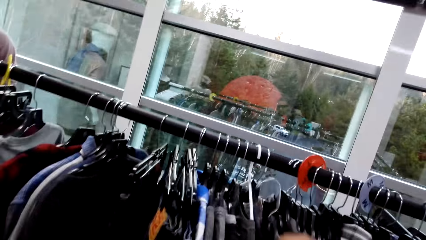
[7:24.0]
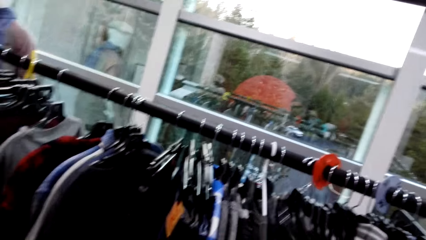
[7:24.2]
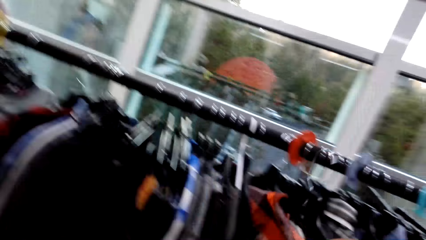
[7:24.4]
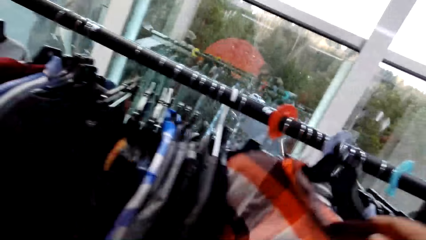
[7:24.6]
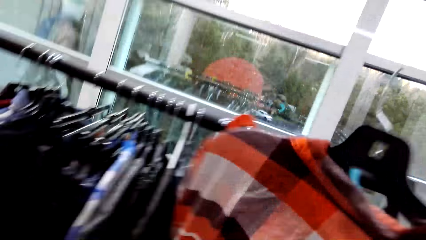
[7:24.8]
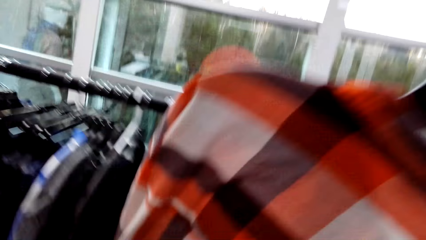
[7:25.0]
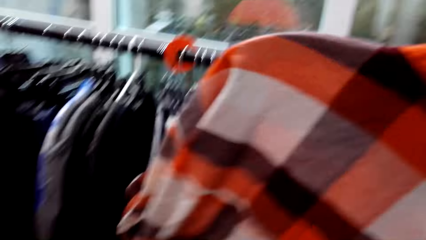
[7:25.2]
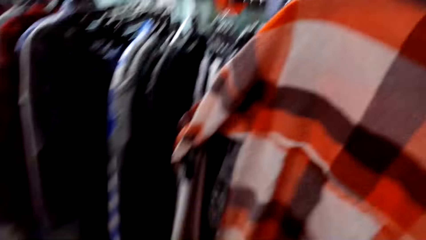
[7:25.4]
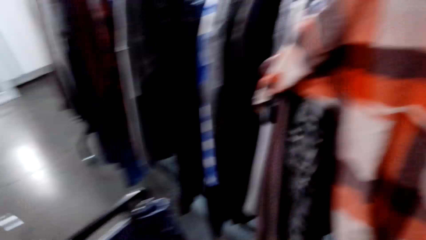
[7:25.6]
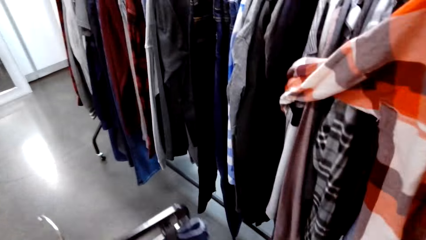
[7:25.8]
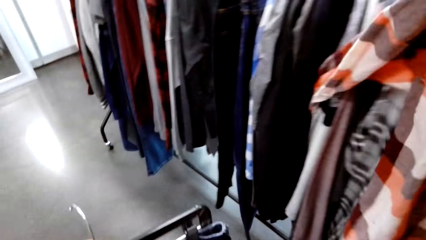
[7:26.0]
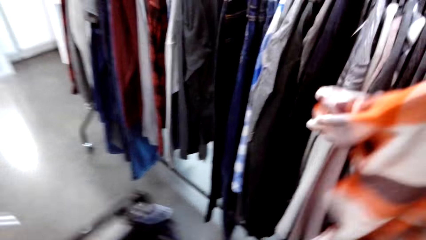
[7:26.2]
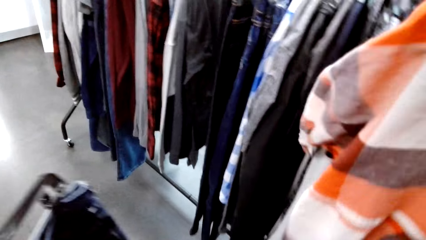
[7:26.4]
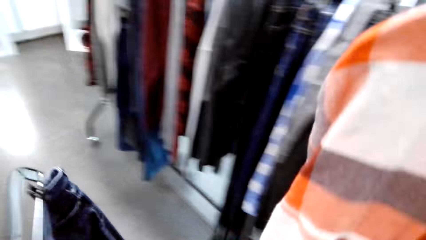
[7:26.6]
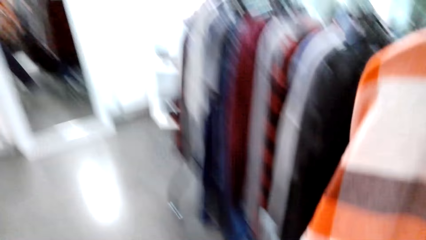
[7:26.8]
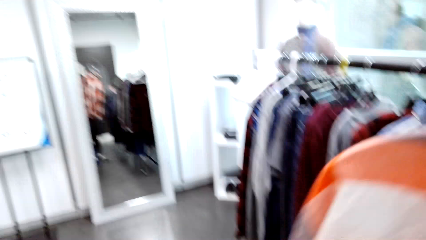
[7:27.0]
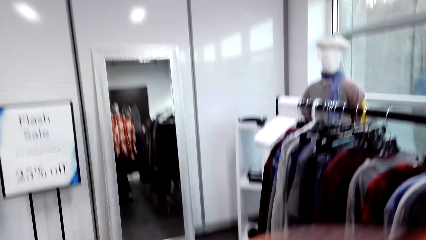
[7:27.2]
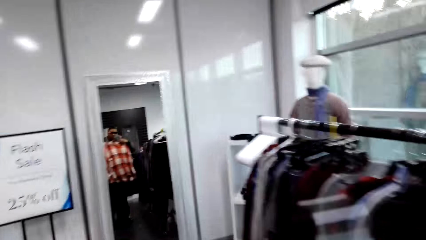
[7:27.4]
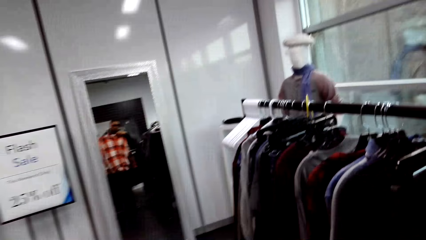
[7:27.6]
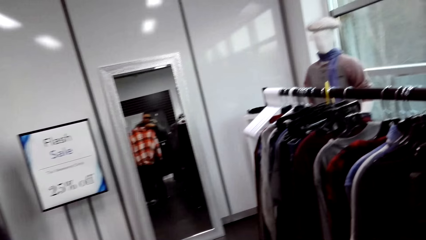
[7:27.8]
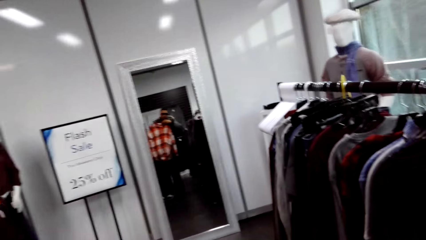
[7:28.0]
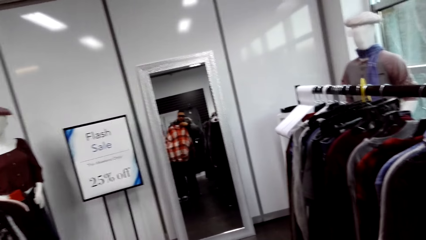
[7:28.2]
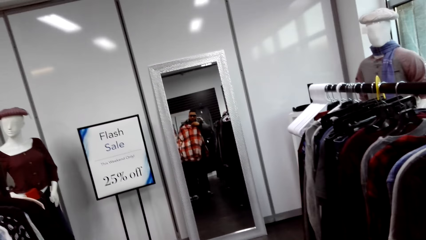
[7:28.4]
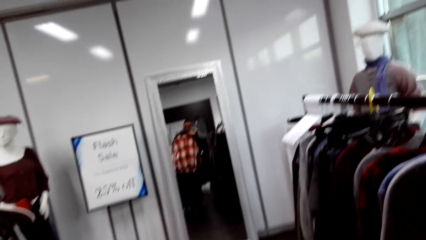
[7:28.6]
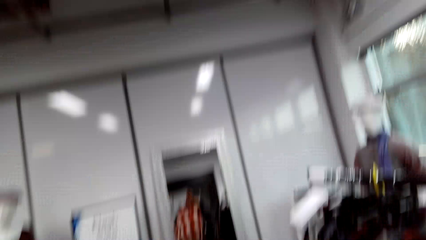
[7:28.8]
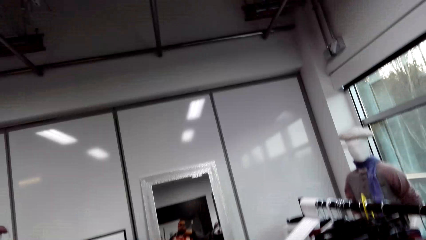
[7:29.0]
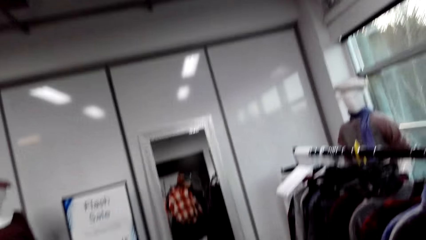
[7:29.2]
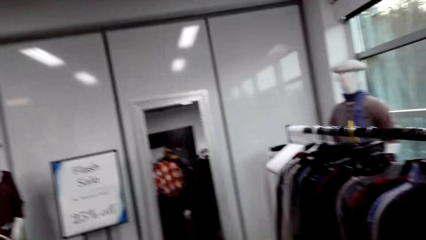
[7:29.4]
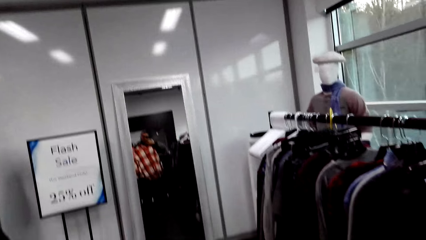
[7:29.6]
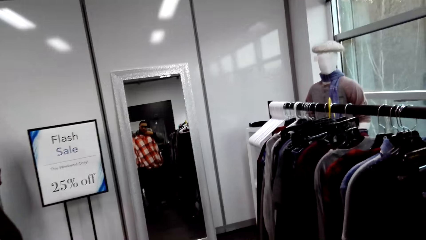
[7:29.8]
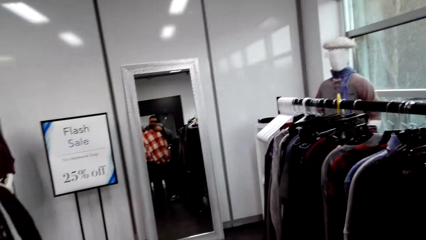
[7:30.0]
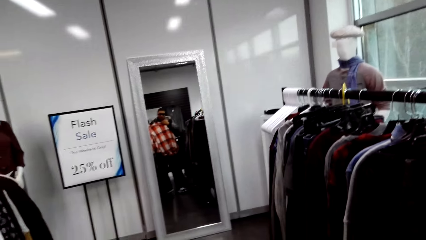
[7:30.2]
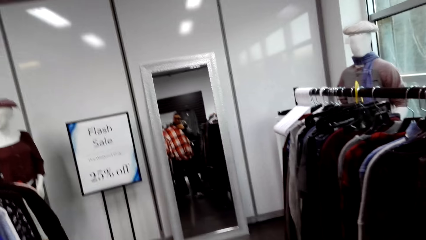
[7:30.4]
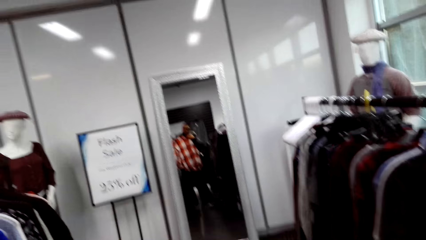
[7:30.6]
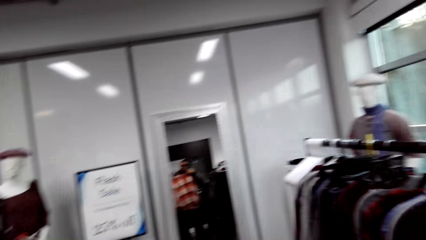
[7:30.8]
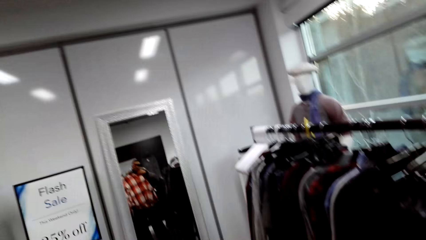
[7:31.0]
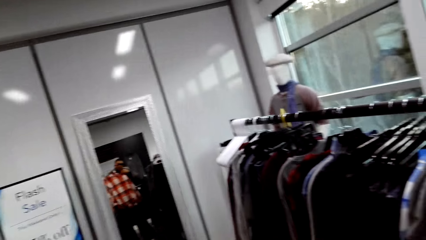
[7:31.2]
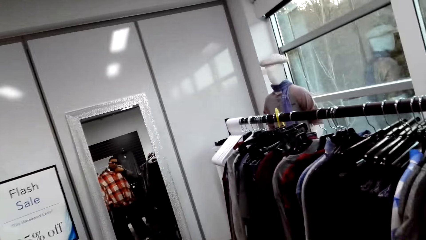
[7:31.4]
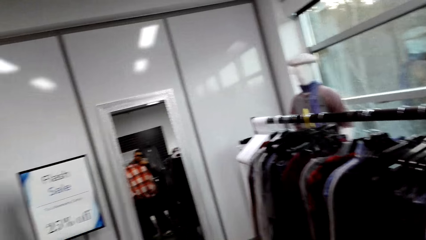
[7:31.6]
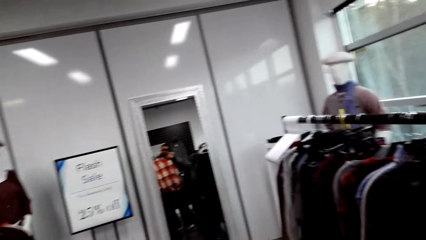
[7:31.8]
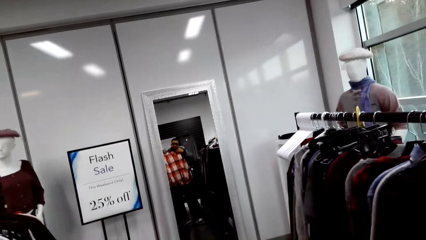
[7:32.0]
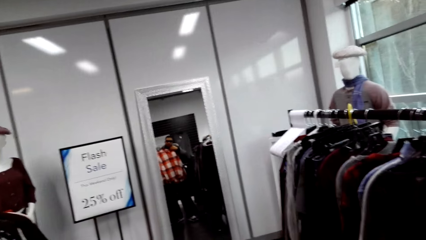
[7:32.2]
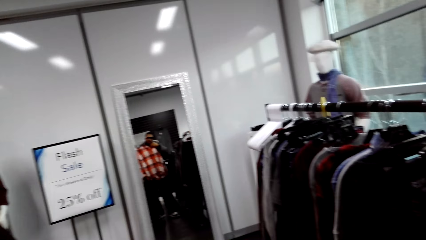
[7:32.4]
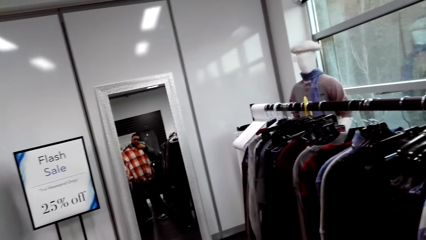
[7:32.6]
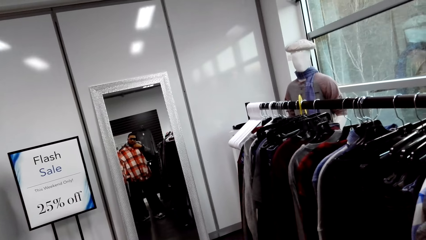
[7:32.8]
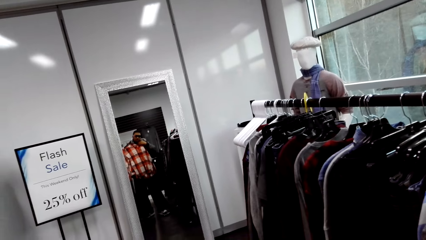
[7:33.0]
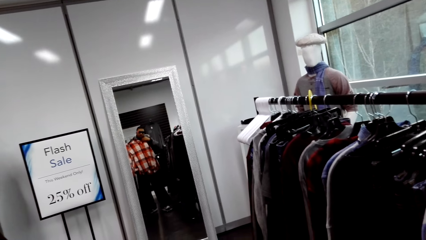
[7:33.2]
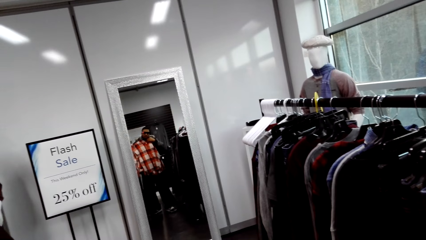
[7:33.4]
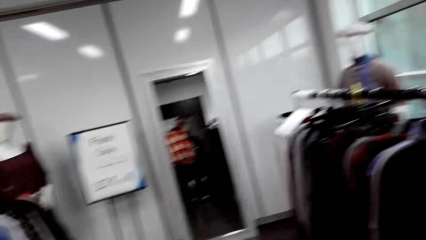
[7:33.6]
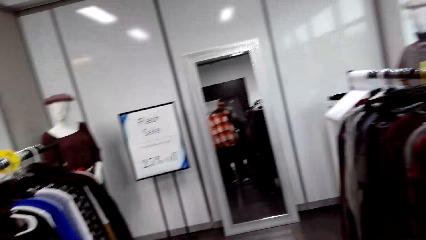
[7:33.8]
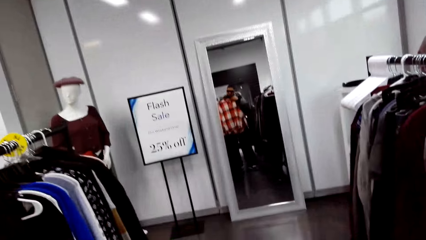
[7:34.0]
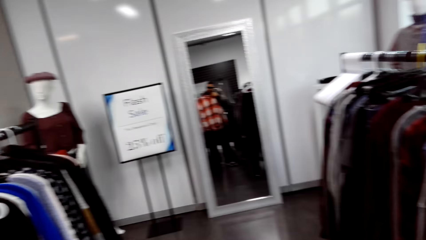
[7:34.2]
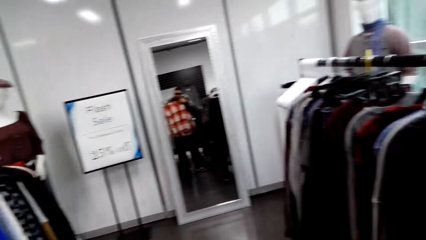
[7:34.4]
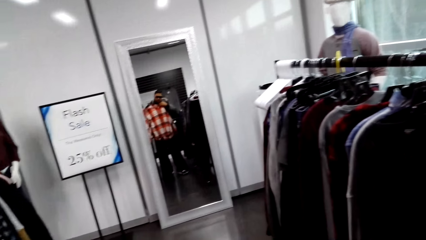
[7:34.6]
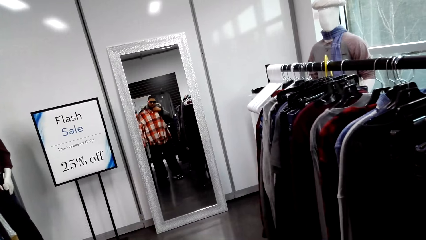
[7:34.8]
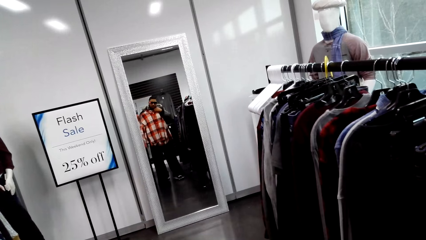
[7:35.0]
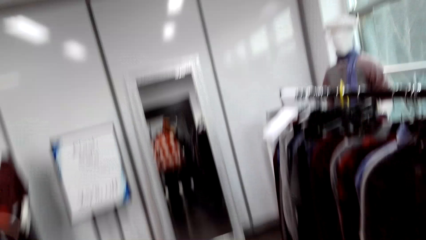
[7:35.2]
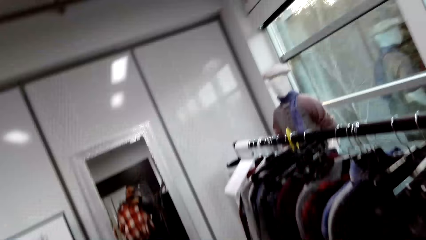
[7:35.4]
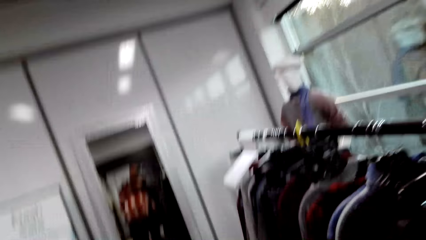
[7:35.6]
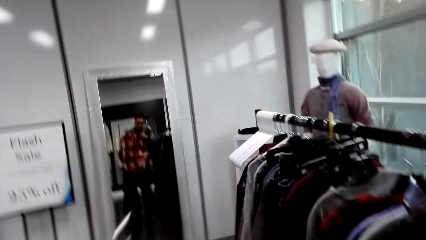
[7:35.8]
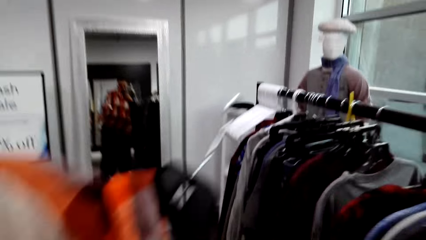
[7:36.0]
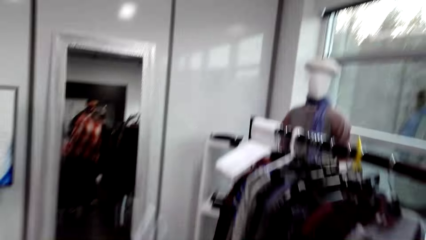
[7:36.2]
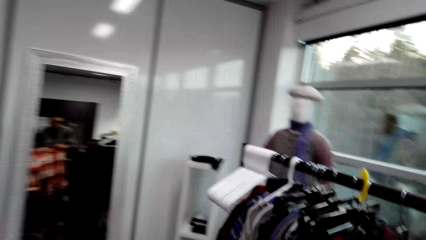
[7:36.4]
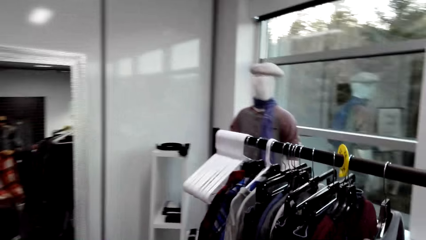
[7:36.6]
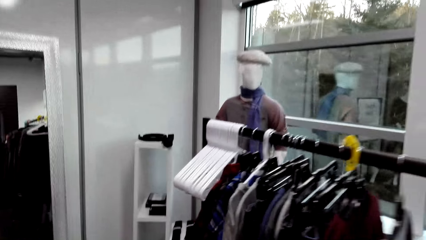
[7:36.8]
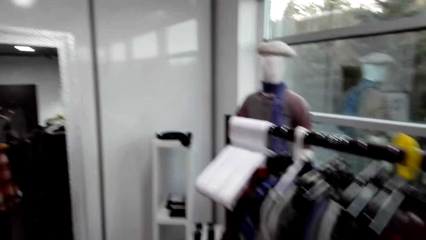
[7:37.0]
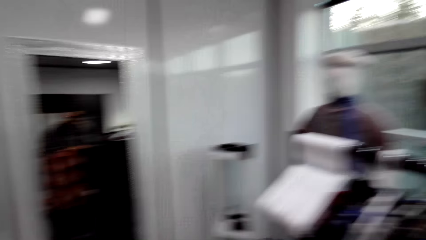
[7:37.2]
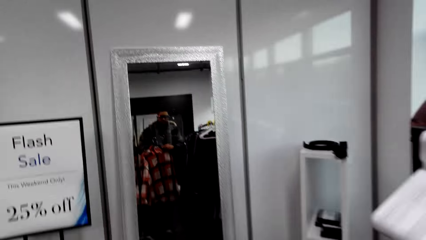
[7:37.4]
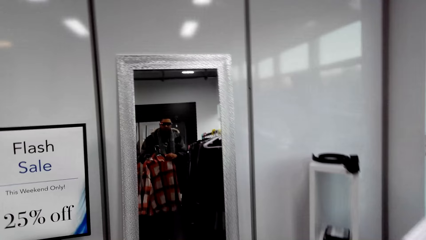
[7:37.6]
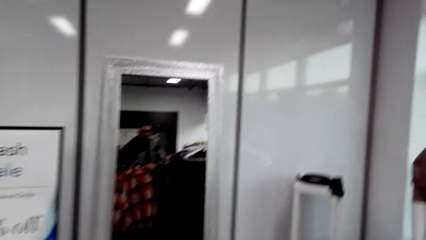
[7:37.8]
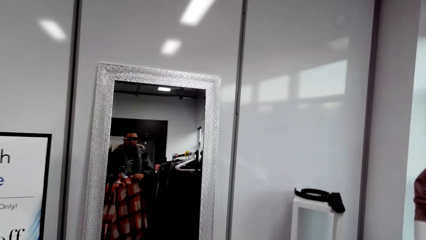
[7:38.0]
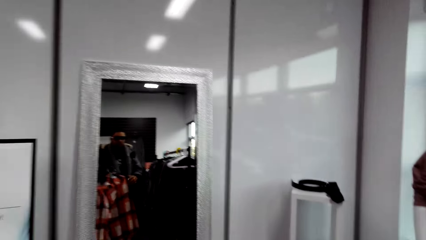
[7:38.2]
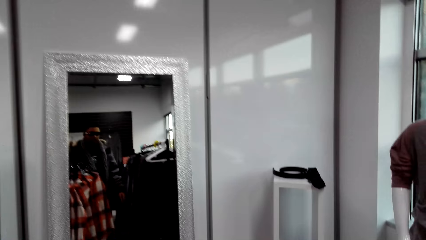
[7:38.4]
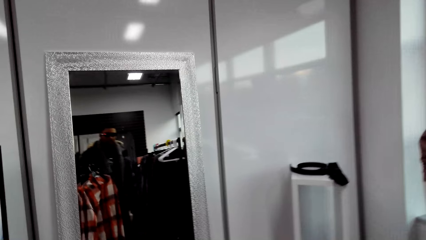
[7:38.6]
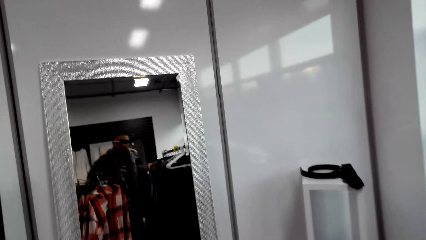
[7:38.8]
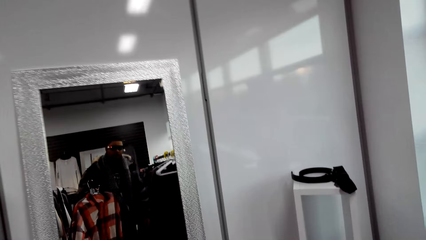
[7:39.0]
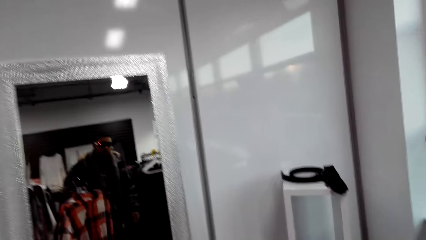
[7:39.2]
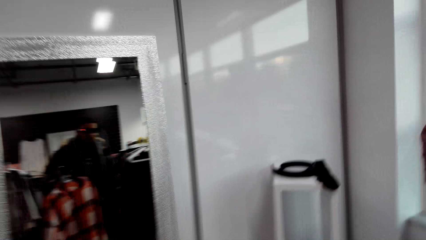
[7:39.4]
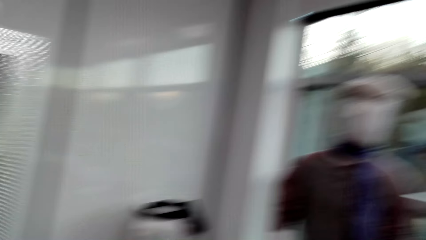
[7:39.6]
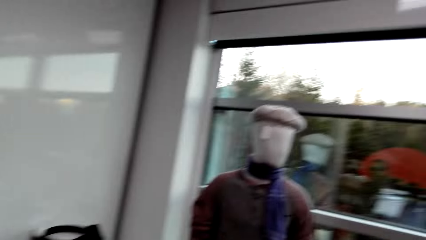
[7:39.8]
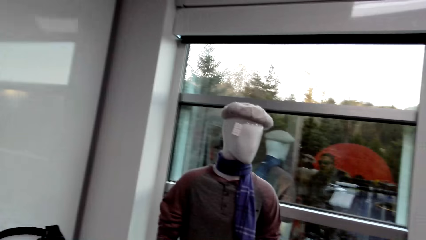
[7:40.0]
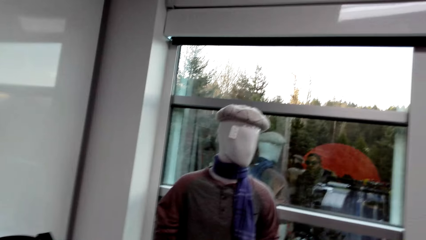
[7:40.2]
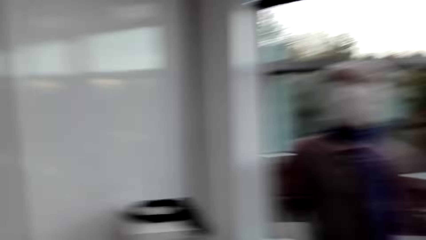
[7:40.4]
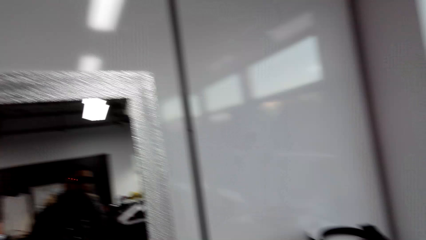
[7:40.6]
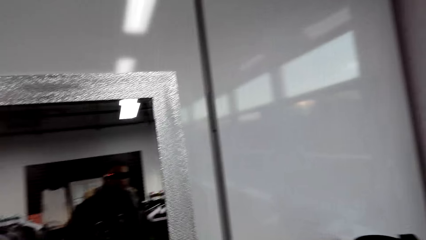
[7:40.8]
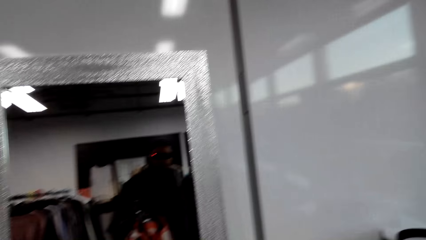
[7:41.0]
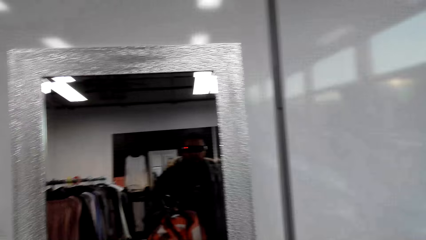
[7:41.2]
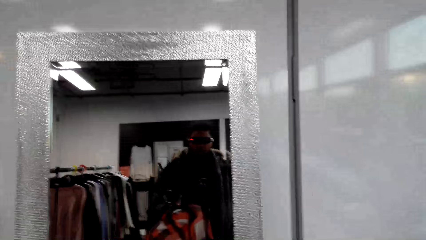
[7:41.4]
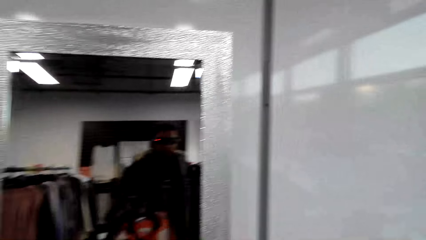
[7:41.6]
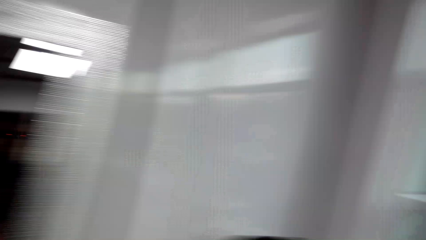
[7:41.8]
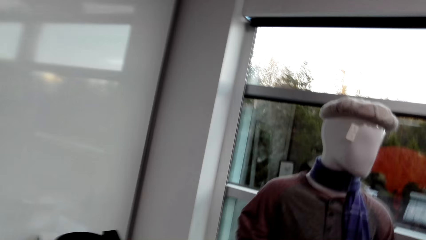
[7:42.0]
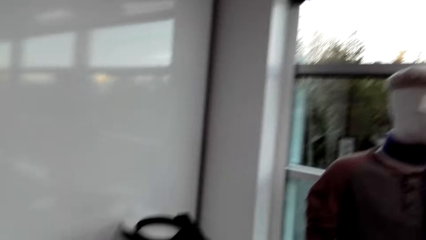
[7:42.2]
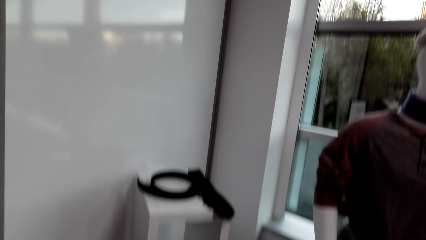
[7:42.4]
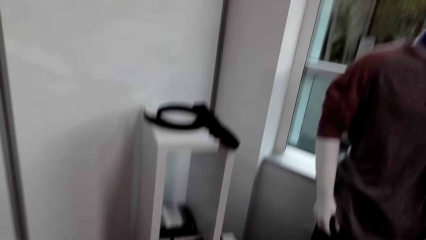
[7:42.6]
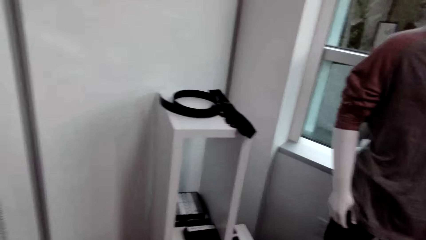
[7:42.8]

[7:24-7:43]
The camera wearer looks at himself in the mirror. He walks towards the mirror. He stares around in the boutique.
